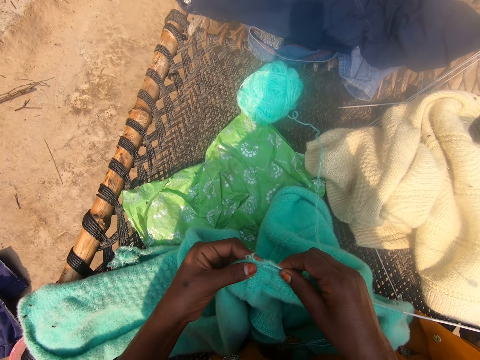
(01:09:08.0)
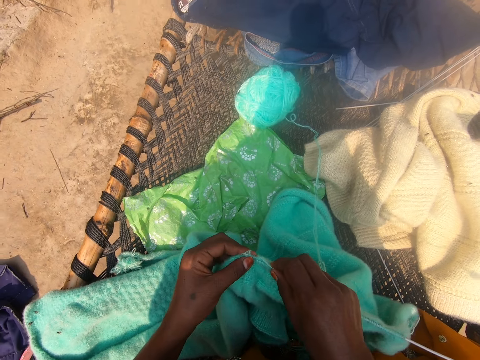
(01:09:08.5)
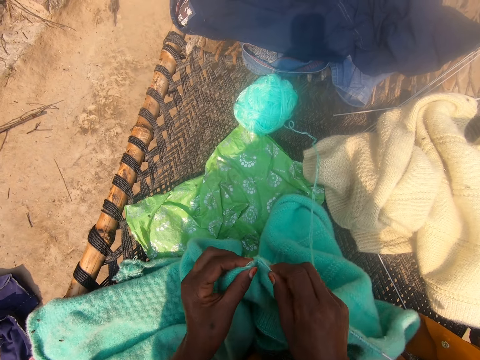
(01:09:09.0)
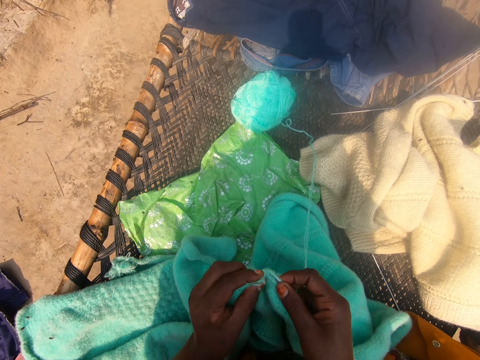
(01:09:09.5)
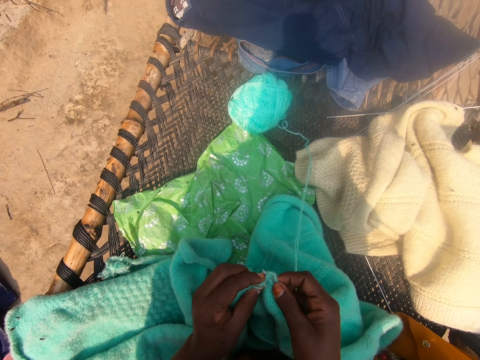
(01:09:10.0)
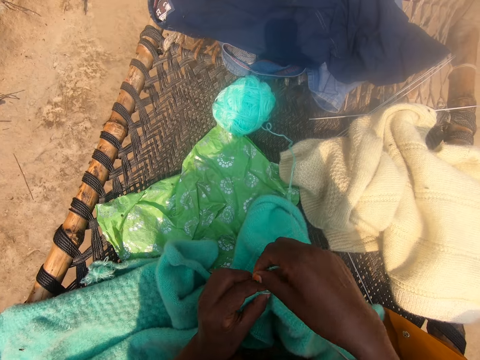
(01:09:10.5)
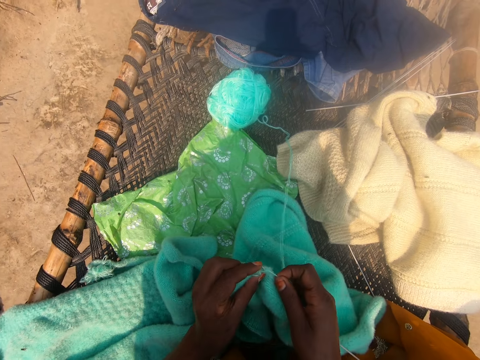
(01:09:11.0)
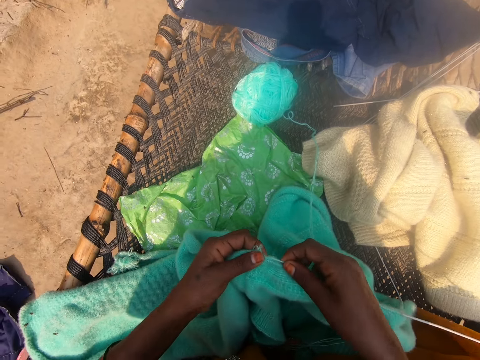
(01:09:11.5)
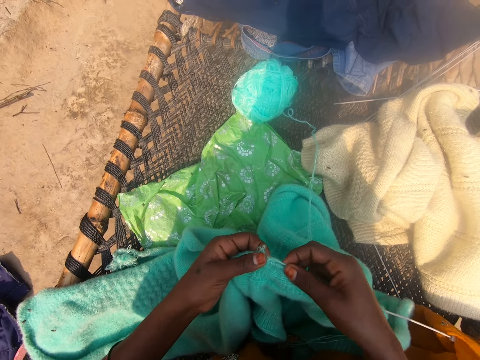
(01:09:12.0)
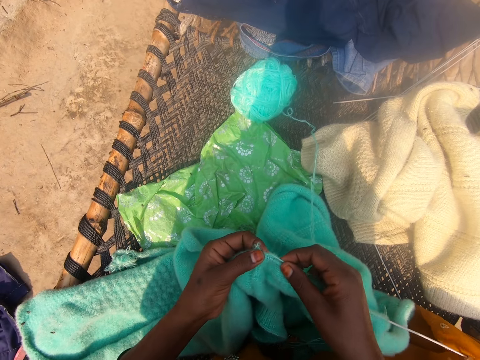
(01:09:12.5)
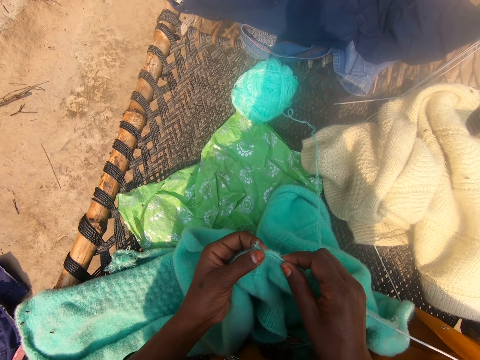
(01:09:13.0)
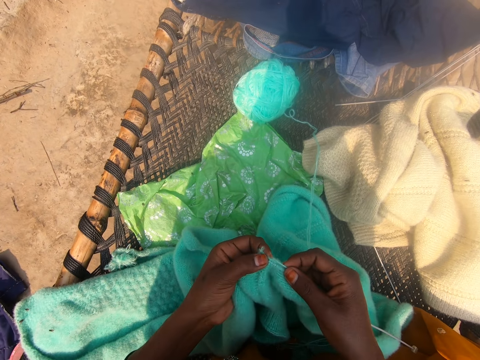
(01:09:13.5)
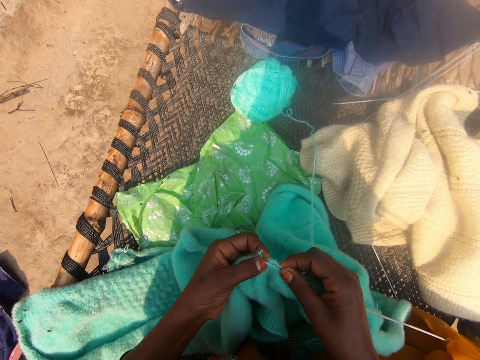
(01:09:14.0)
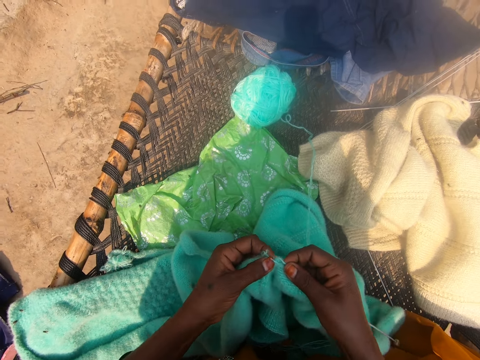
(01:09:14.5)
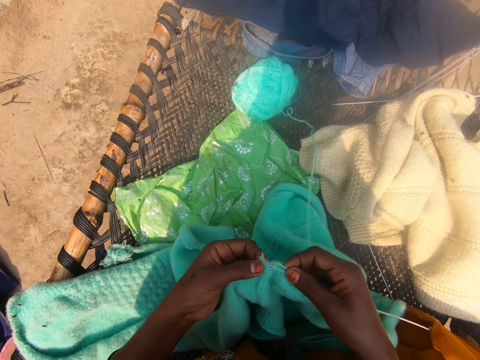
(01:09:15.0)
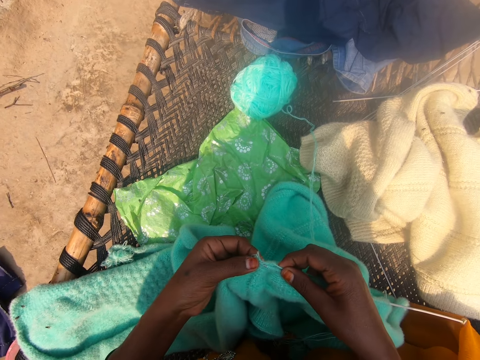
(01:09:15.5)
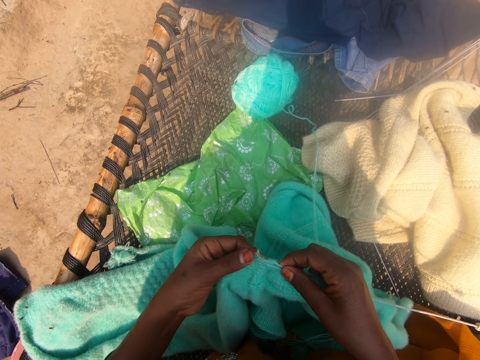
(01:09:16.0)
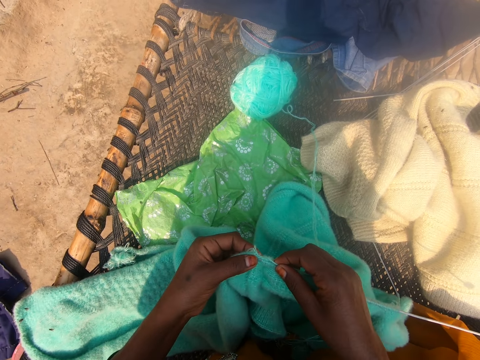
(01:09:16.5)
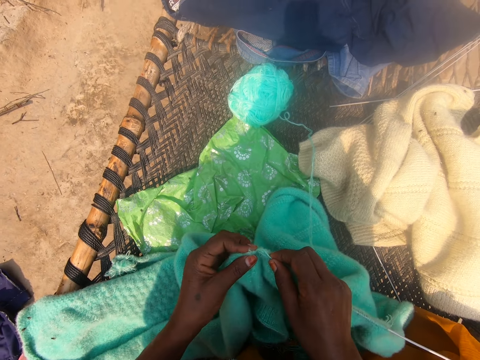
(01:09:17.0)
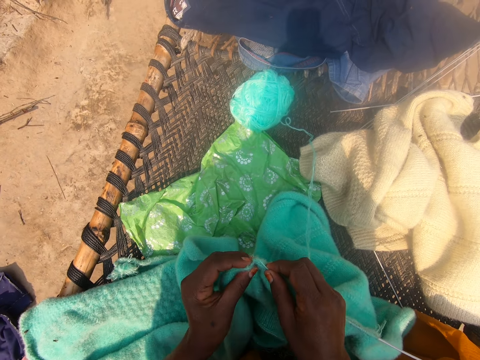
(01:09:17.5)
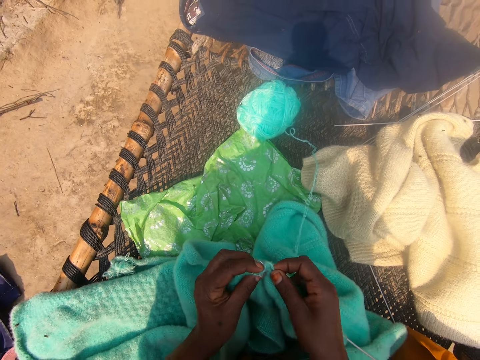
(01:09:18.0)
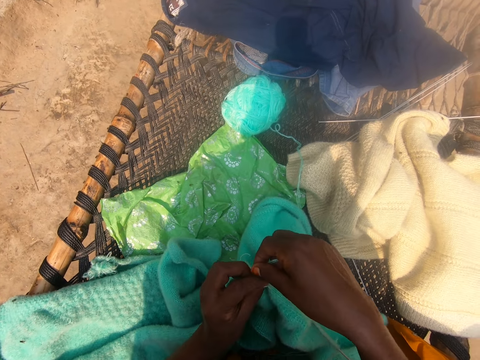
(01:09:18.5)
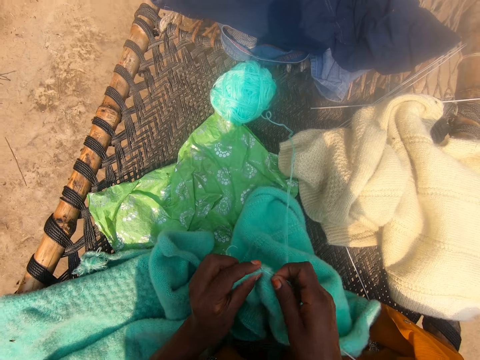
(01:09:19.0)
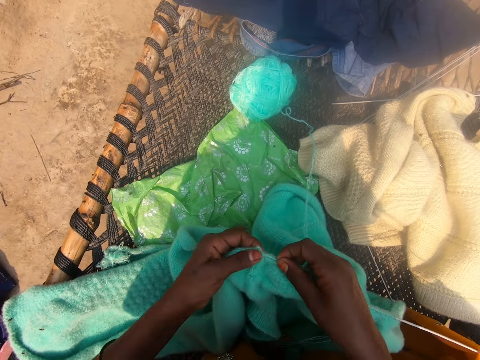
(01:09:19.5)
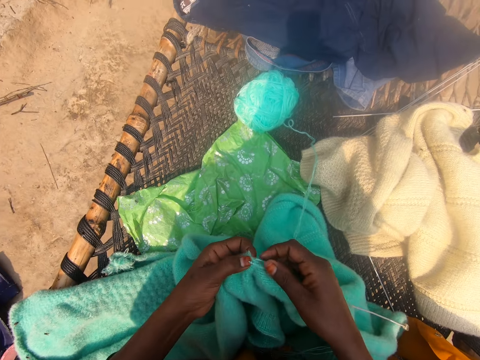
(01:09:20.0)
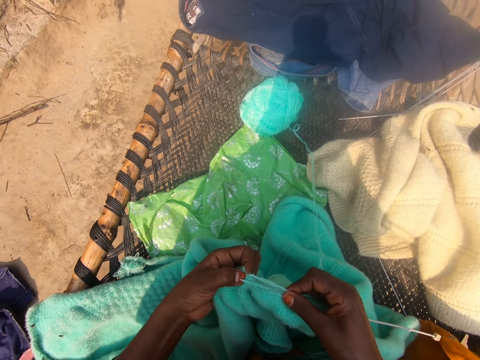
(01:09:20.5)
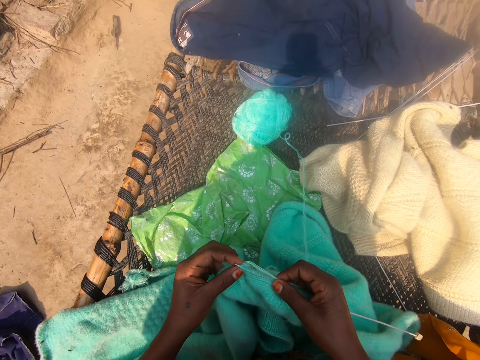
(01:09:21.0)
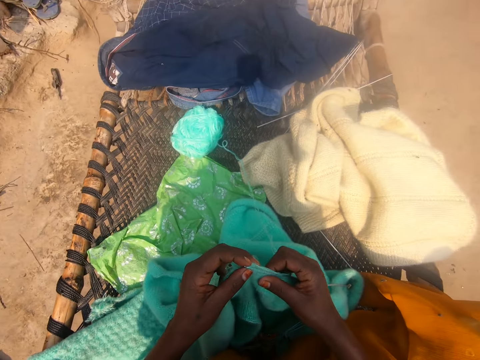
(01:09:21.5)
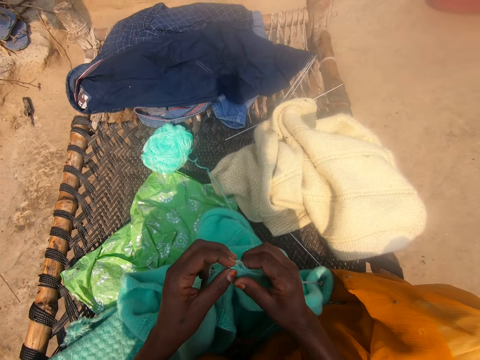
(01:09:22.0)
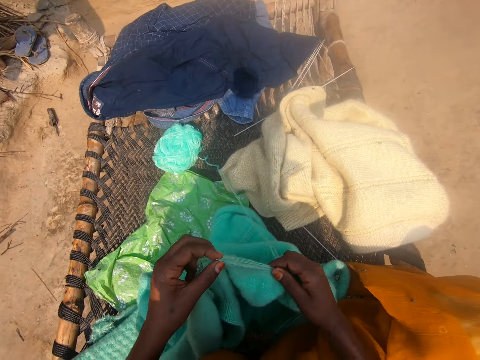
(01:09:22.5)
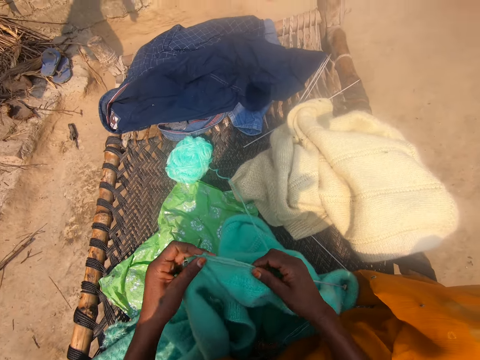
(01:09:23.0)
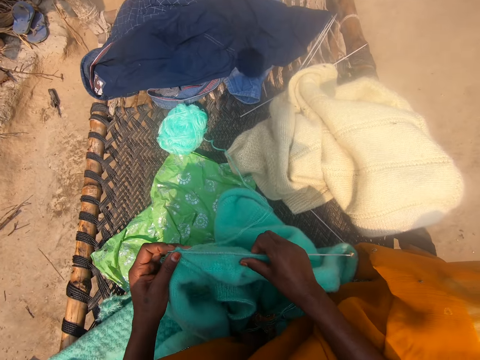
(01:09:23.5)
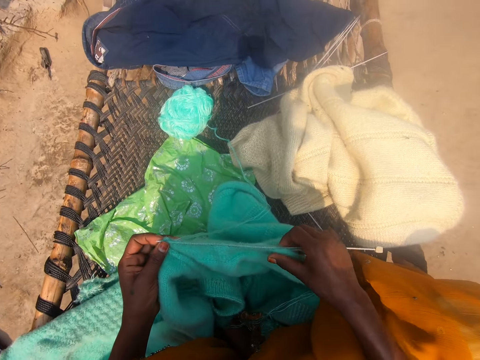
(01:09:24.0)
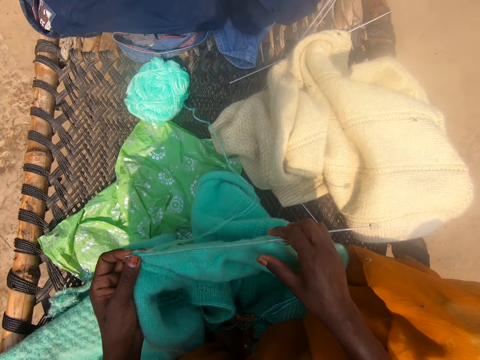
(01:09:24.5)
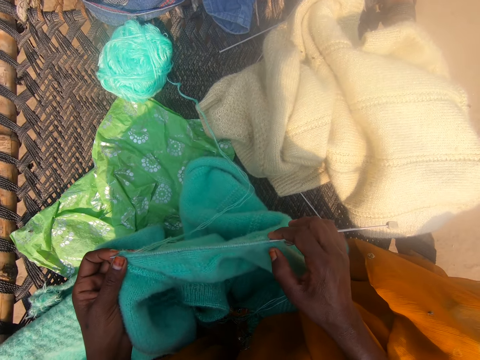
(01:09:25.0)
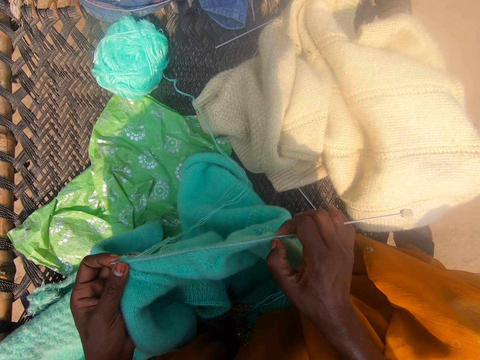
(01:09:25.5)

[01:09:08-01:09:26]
The camera wearer rounds the wool on the crochet. They knit the fabric. They round the wool on the crochet. They adjust the fabric on the crochet. They move their hands. They adjust the fabric on the crochet. They pull the wool and drop the wool. They adjust the fabric on the crochet.

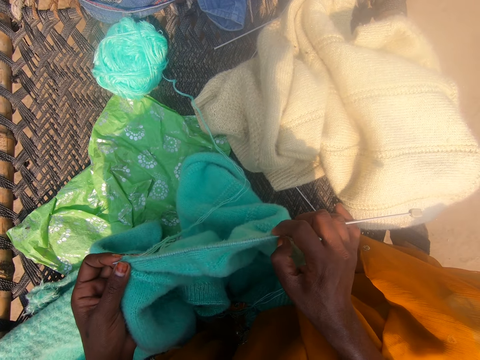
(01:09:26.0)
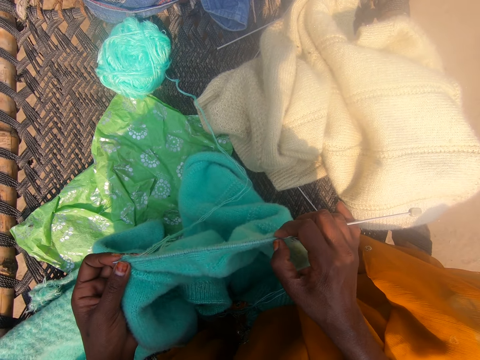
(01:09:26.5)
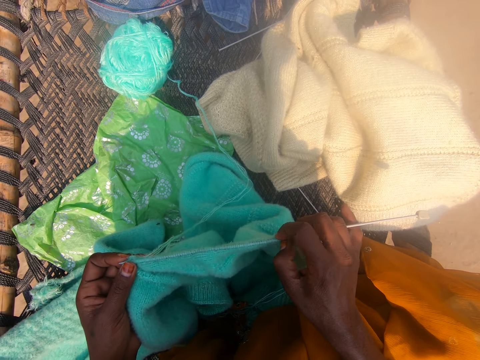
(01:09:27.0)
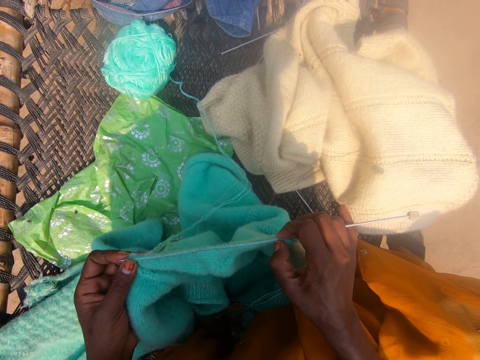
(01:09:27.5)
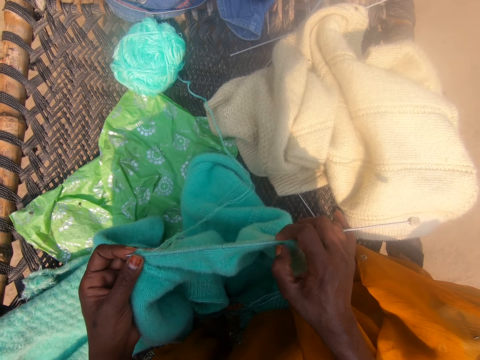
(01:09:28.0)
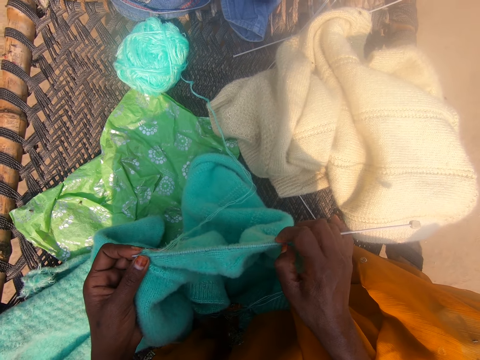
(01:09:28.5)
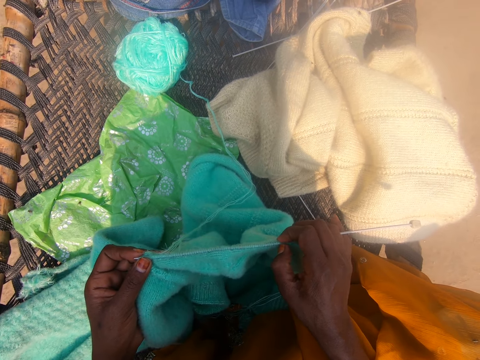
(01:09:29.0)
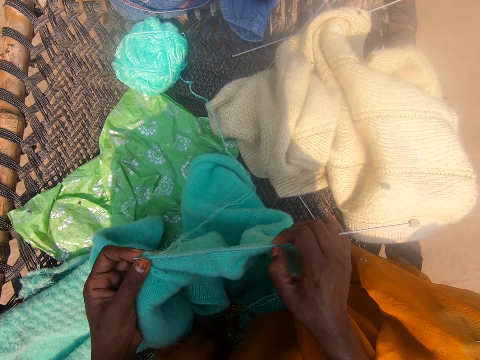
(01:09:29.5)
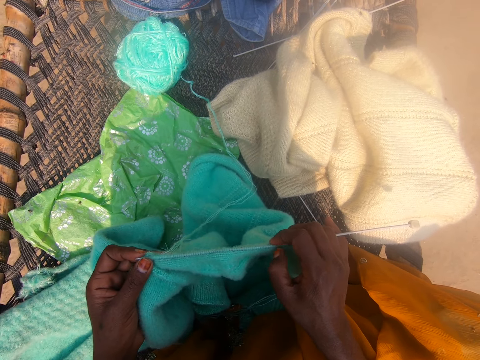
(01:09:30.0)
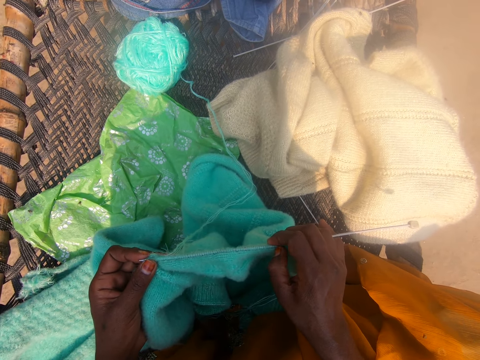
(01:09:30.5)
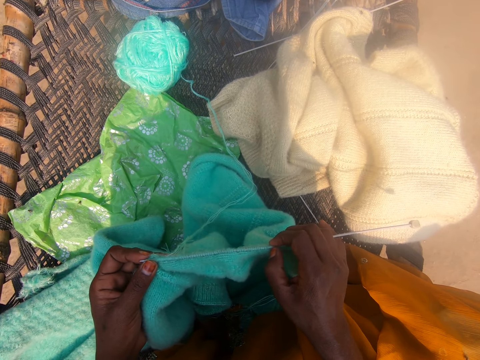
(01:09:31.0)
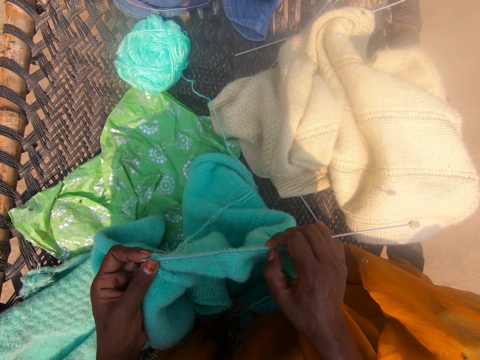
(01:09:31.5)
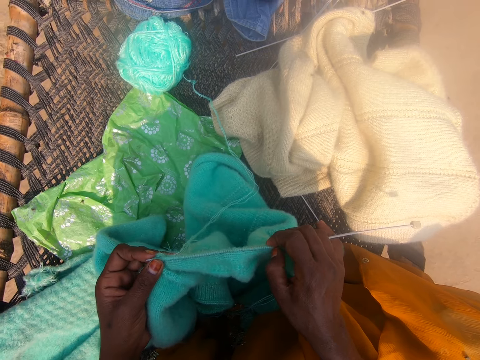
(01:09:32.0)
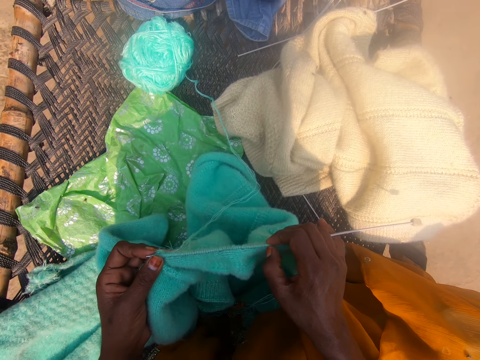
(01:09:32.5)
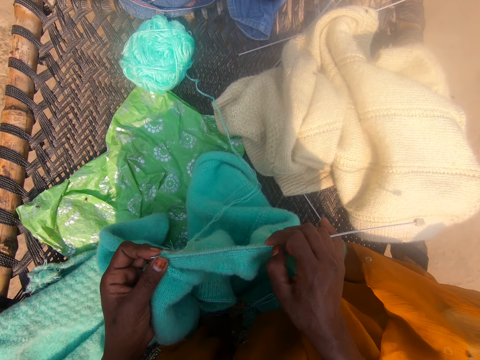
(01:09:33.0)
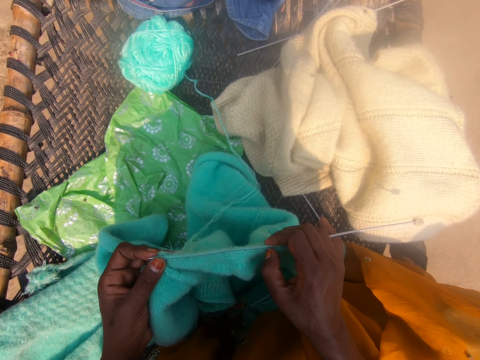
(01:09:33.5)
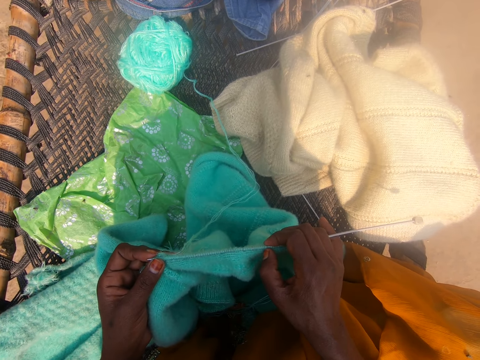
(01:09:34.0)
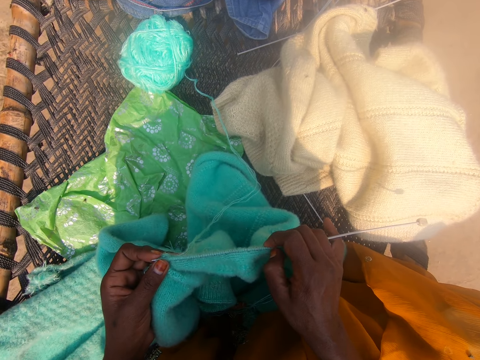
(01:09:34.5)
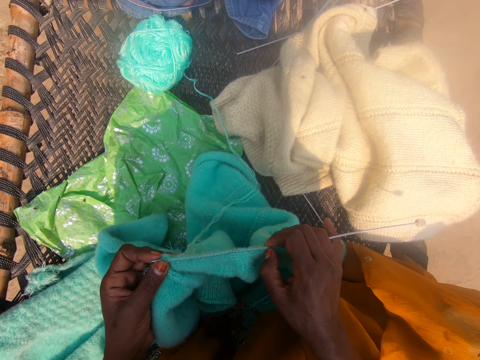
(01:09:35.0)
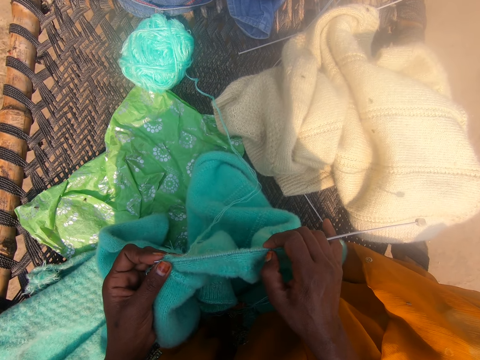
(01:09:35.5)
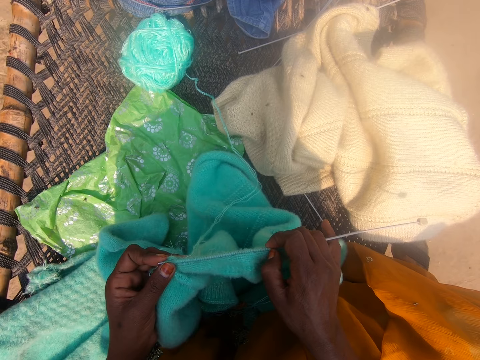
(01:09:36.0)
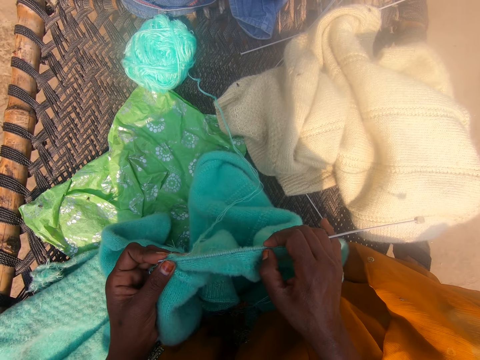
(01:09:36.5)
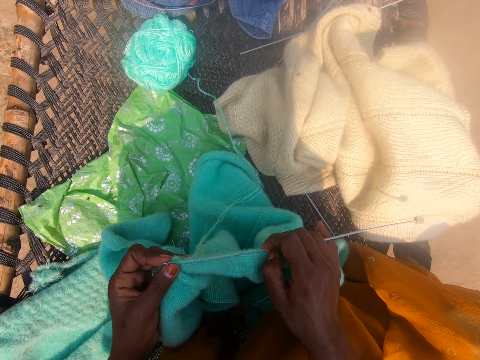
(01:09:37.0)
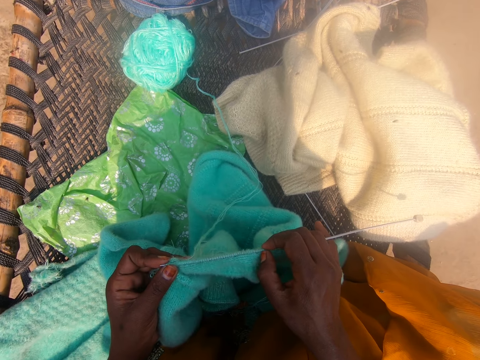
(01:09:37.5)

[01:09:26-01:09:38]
The camera wearer adjusts the wools on the knitting needle with her right hand.
